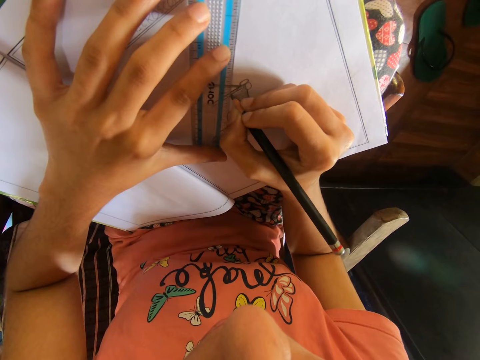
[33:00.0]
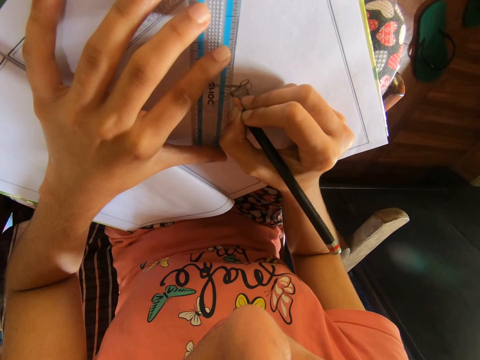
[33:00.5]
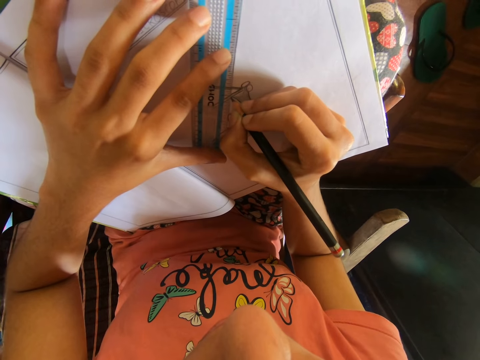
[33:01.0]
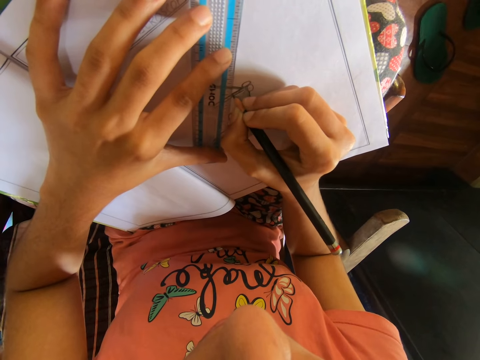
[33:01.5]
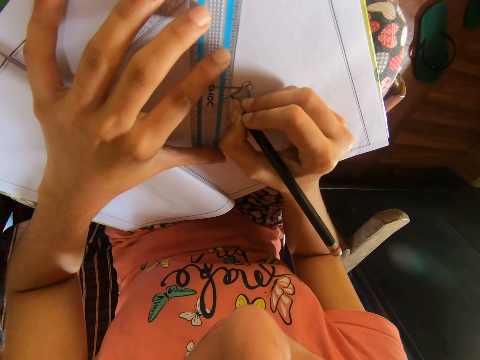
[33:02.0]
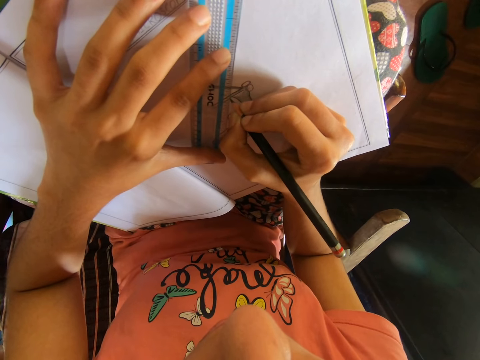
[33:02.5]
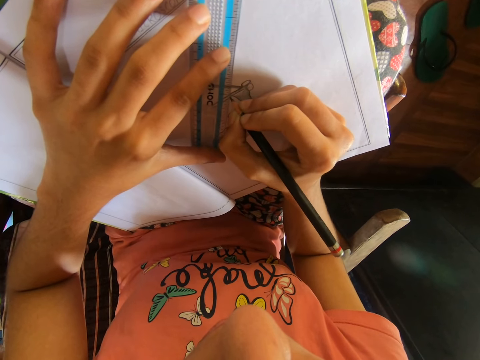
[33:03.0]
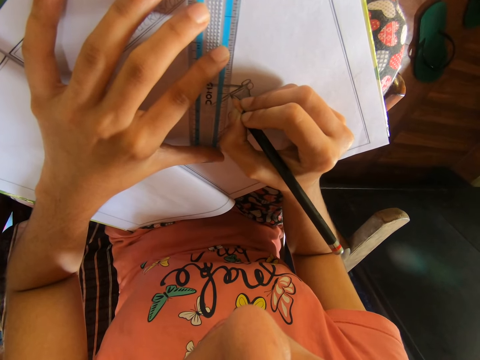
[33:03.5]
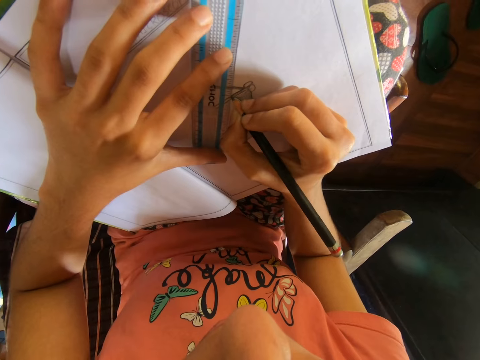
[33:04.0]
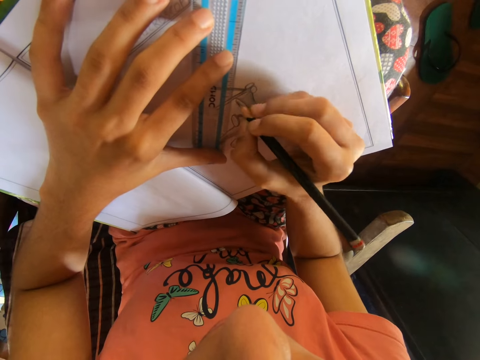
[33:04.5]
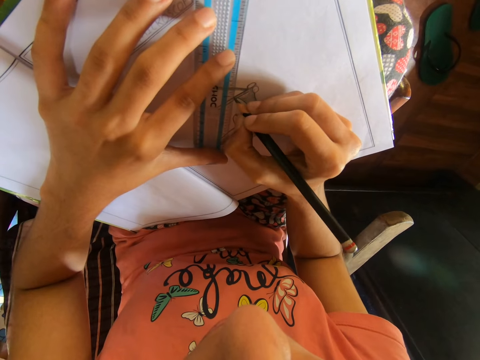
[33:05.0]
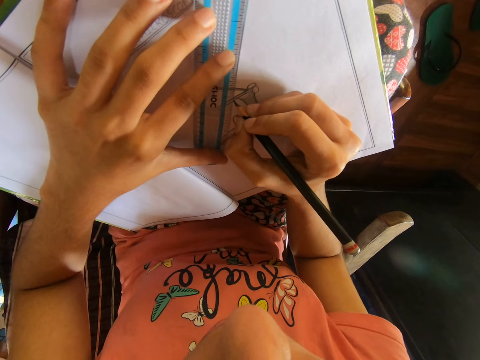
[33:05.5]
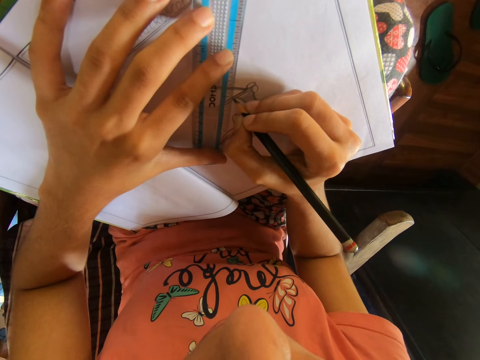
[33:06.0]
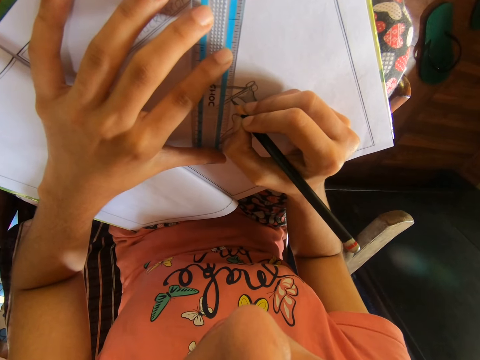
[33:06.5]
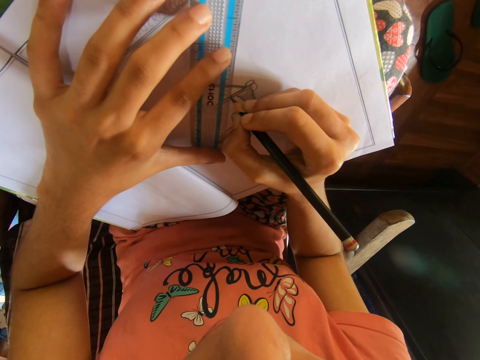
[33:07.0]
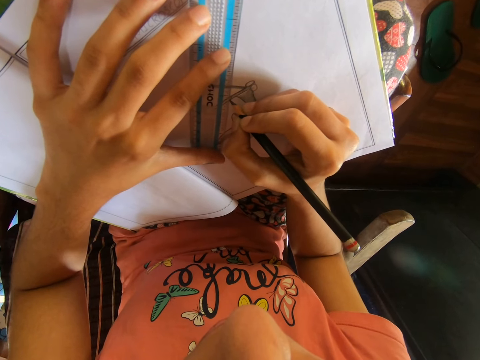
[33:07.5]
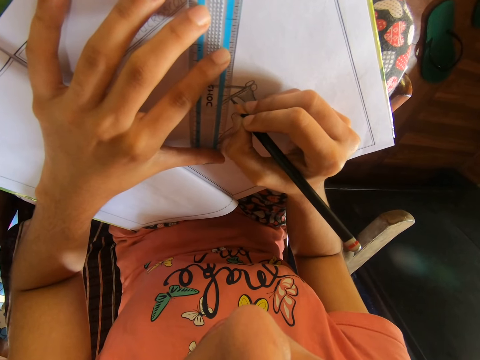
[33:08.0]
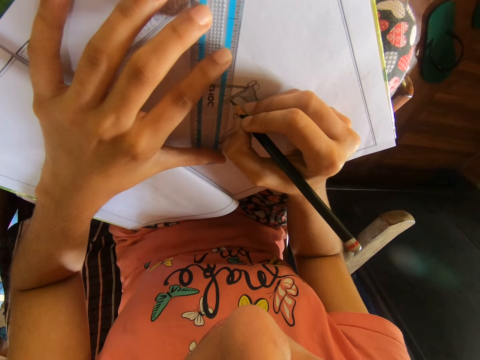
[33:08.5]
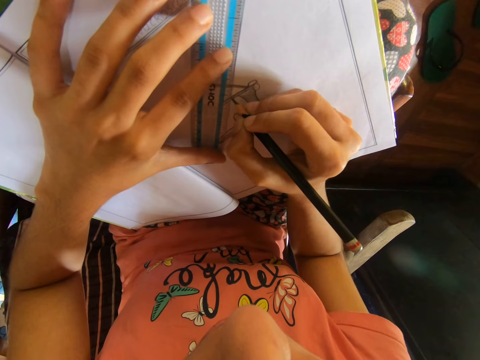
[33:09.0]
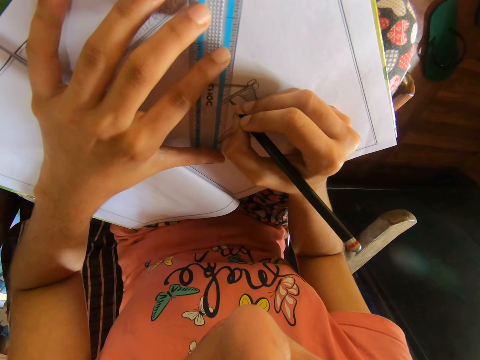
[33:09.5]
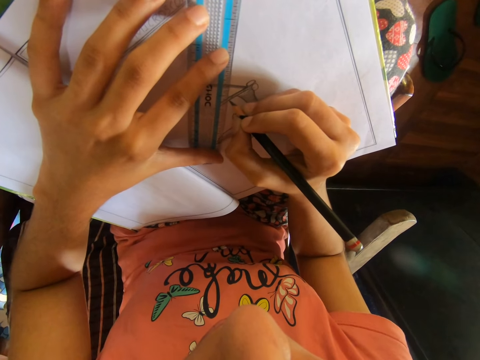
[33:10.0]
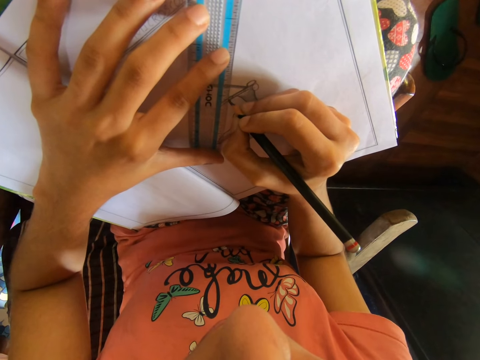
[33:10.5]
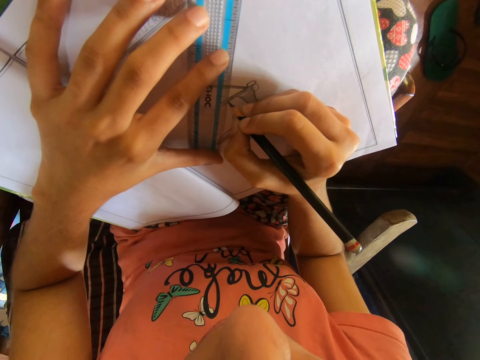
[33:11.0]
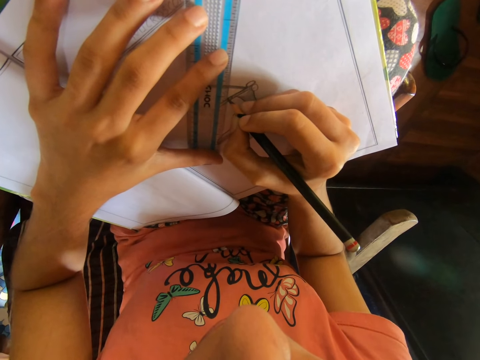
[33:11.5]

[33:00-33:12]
The camera wearer draws on a drawing book with a pencil and ruler. They draw on the drawing book with the pencil and ruler again.

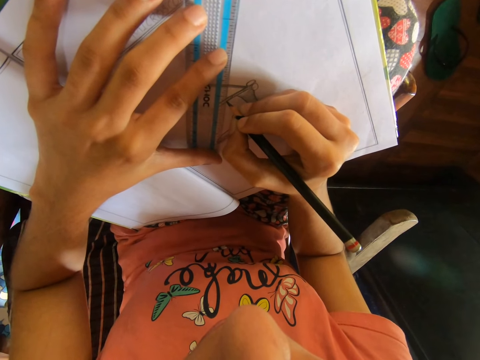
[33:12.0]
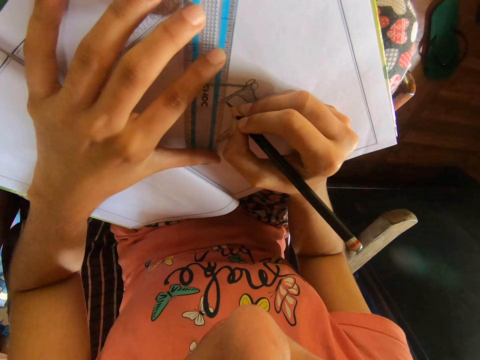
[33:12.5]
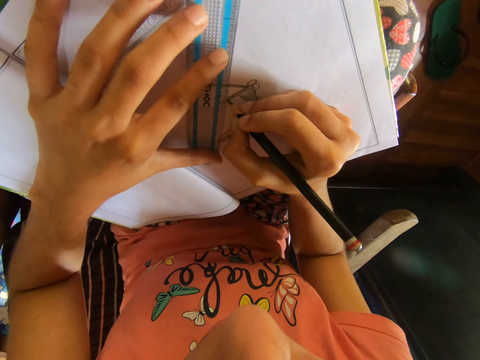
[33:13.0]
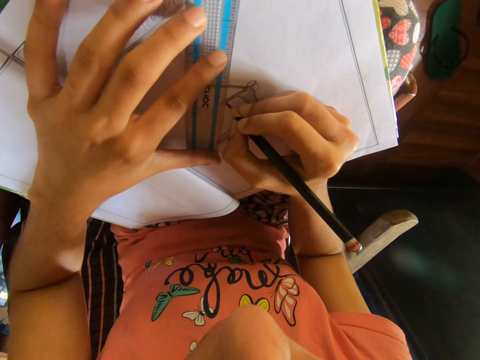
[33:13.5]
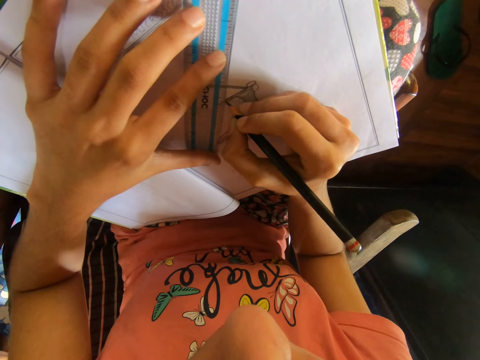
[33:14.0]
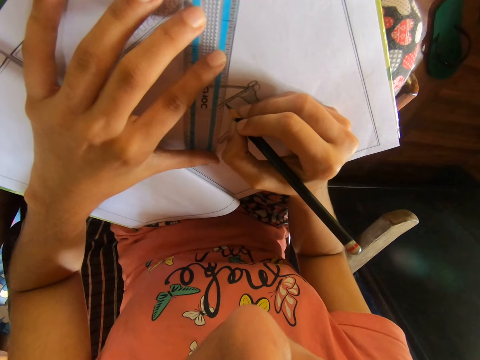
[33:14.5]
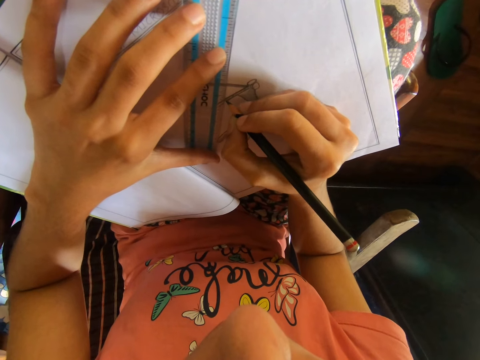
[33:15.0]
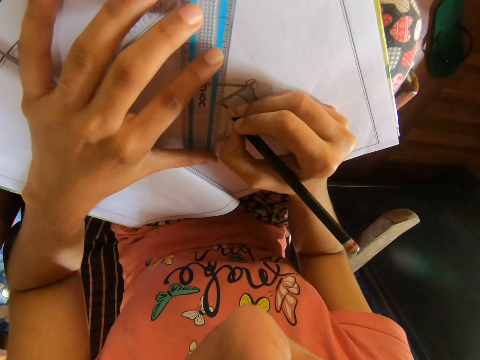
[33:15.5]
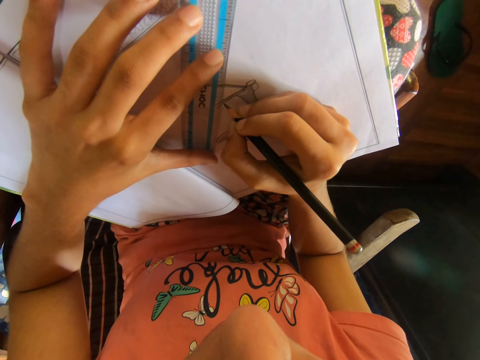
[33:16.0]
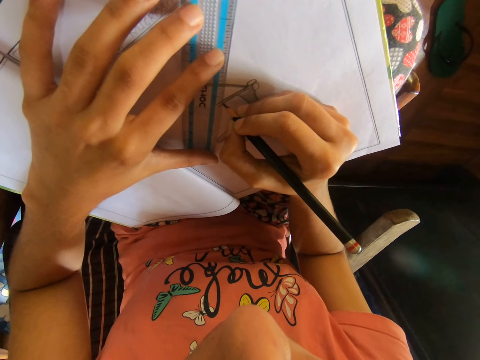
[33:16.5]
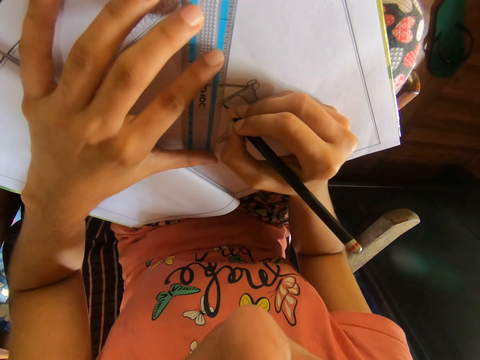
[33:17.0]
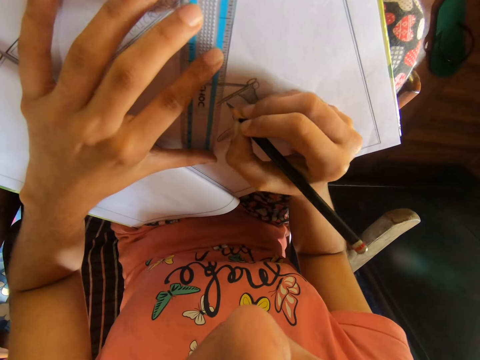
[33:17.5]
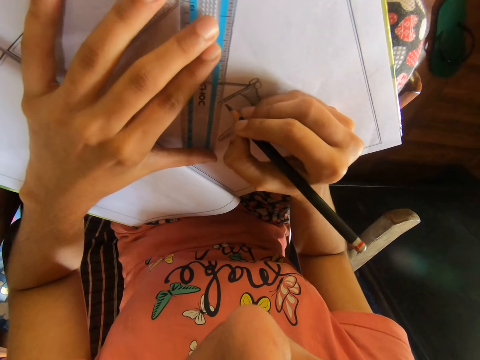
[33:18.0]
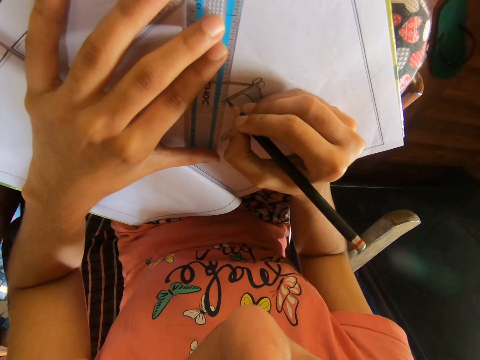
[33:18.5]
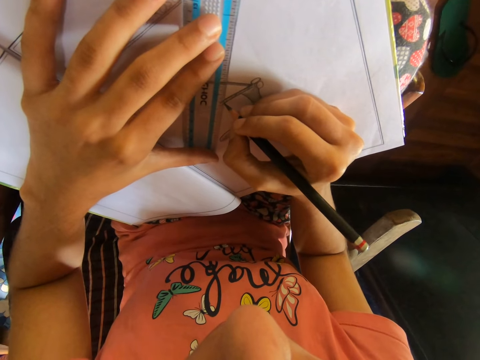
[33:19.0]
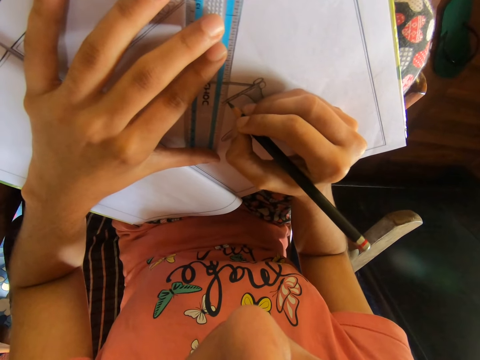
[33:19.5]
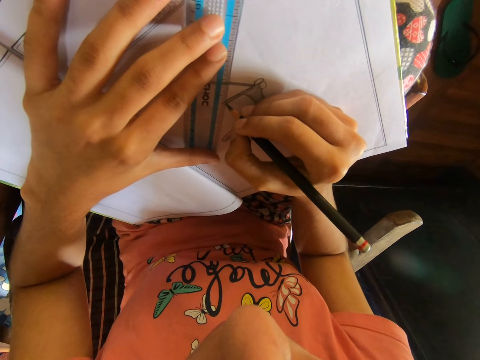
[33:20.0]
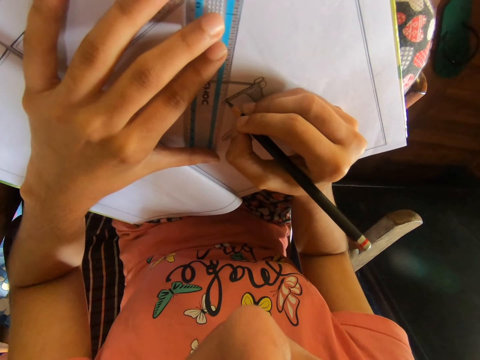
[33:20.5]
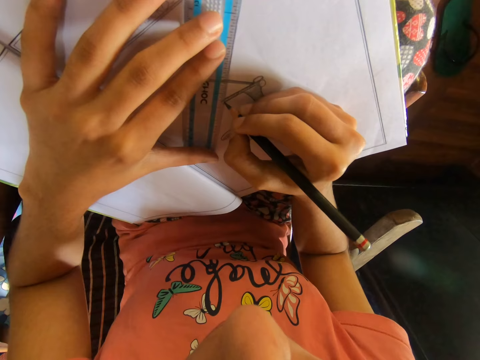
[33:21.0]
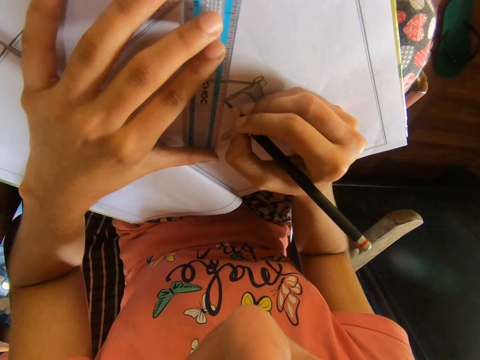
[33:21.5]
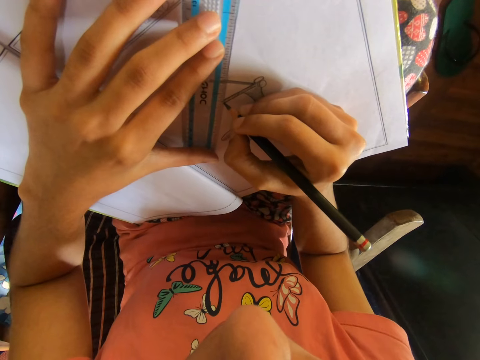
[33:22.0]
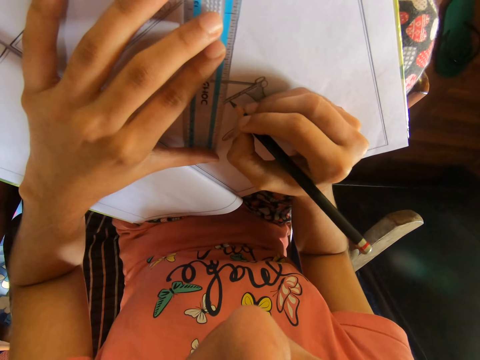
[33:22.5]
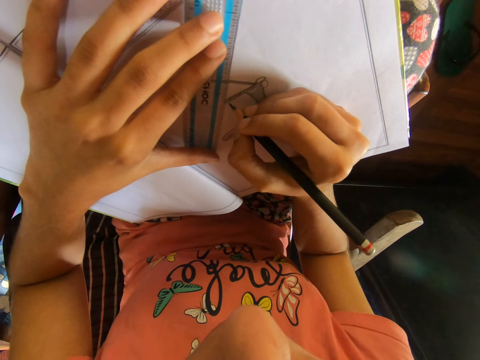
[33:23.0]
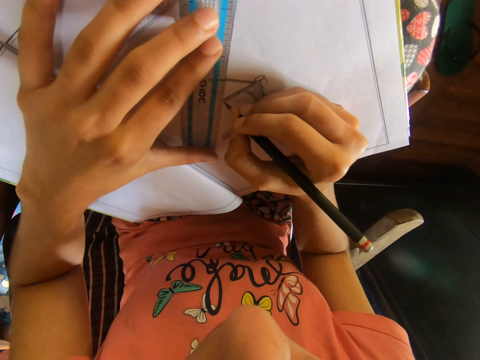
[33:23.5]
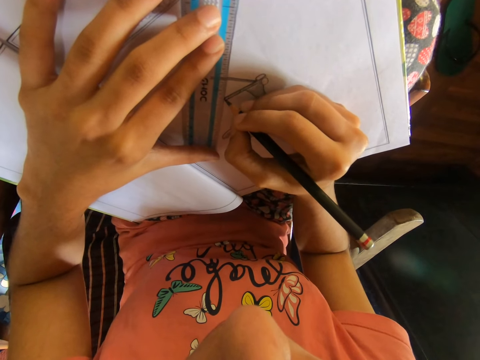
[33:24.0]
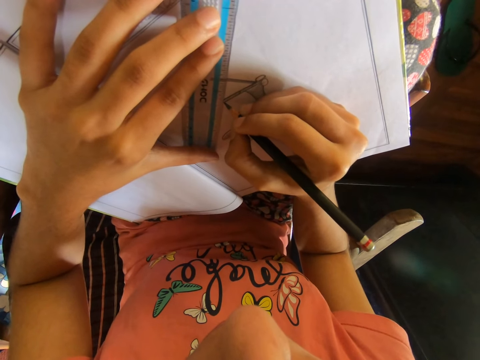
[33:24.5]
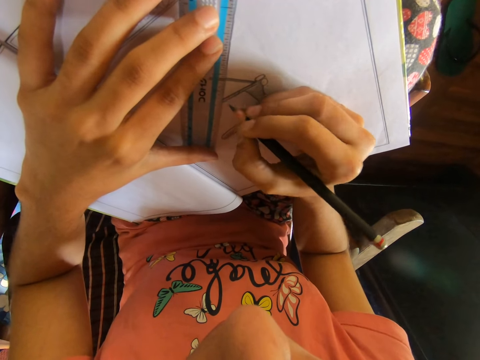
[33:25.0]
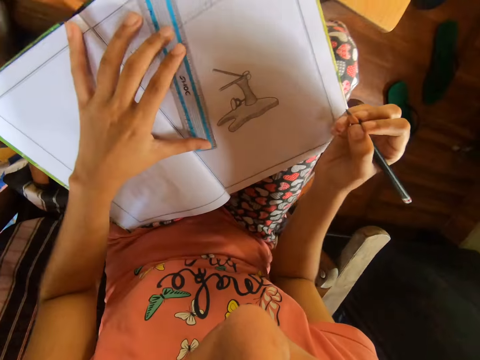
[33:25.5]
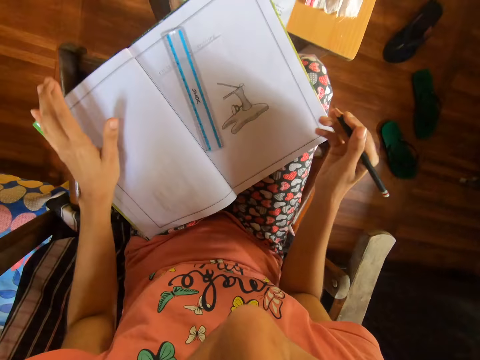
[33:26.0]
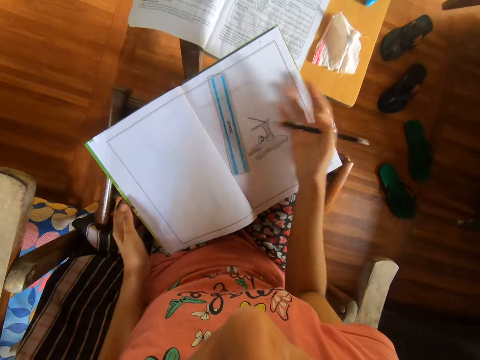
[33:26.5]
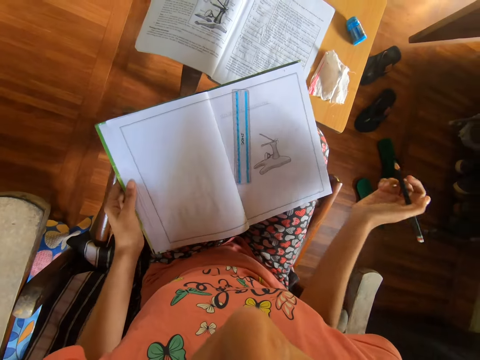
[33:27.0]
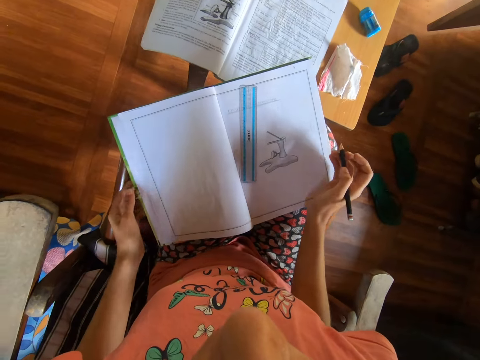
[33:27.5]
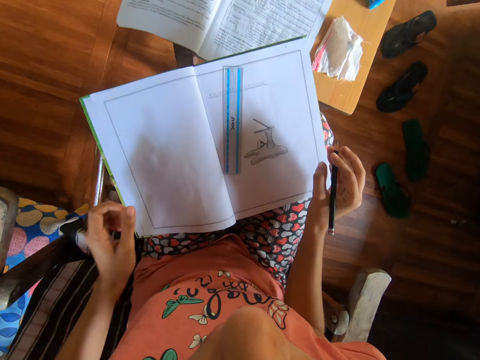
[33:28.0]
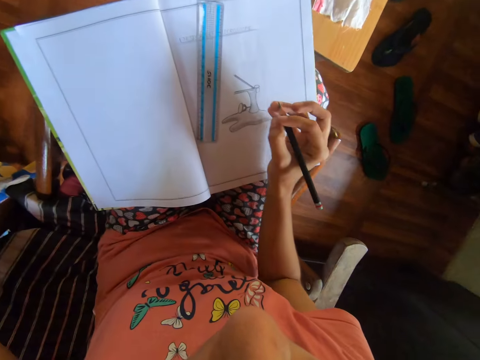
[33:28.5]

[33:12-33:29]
The camera wearer draws on a drawing book with a pencil and ruler. She draws on the drawing book with the pencil and ruler repeatedly. She adjusts the meter rule on the drawing book on the table with her left hand. She dusts the drawing book on the table with her right hand. She adjusts the drawing book on the table with her left hand. She moves her hand.
